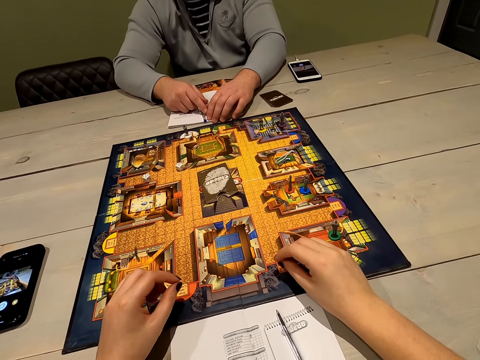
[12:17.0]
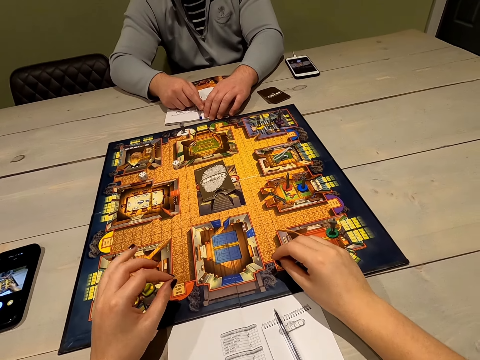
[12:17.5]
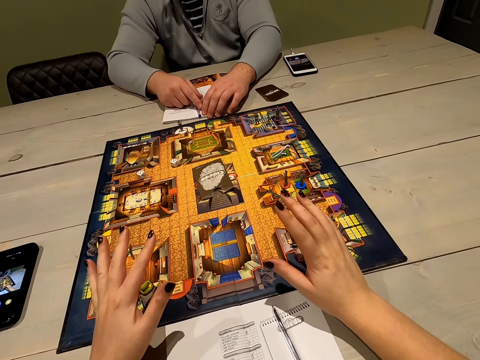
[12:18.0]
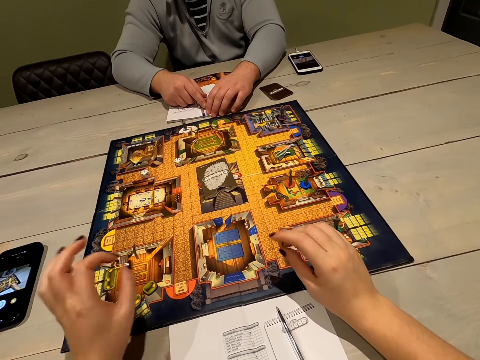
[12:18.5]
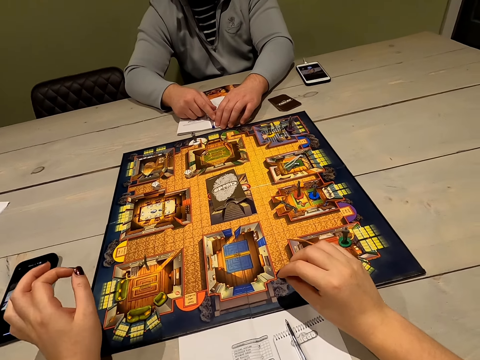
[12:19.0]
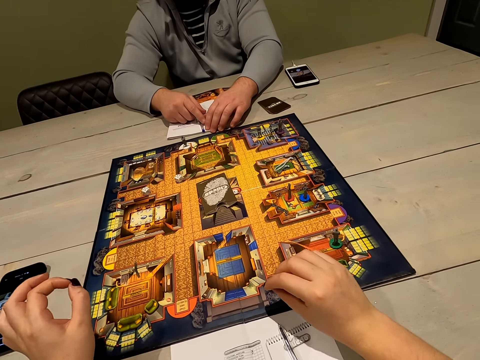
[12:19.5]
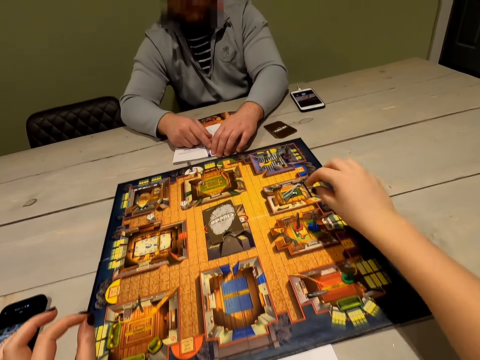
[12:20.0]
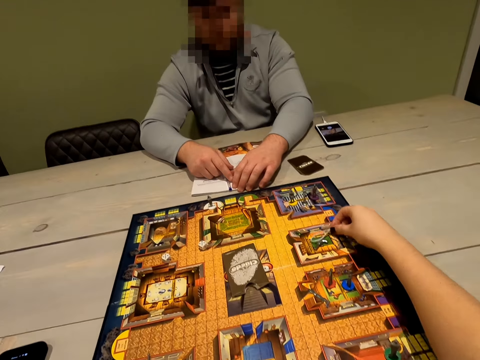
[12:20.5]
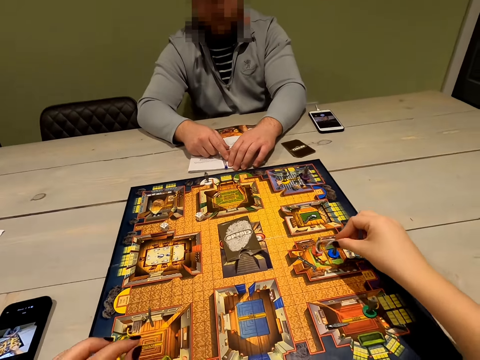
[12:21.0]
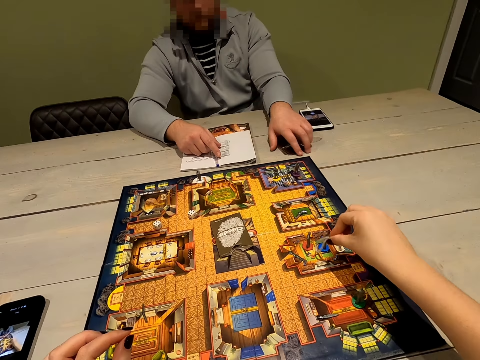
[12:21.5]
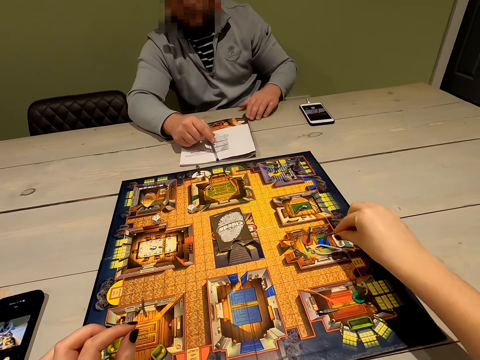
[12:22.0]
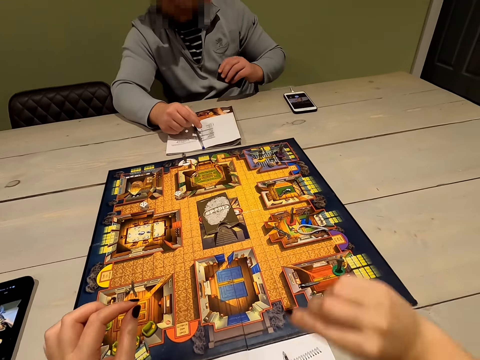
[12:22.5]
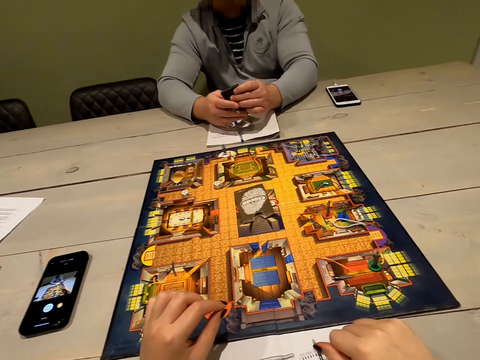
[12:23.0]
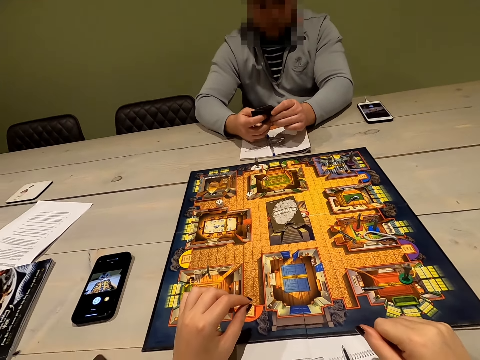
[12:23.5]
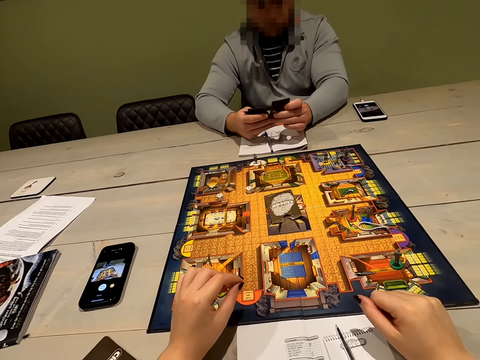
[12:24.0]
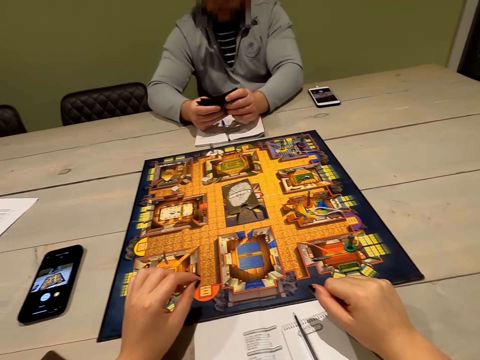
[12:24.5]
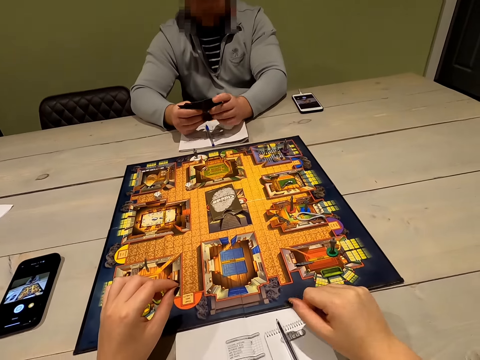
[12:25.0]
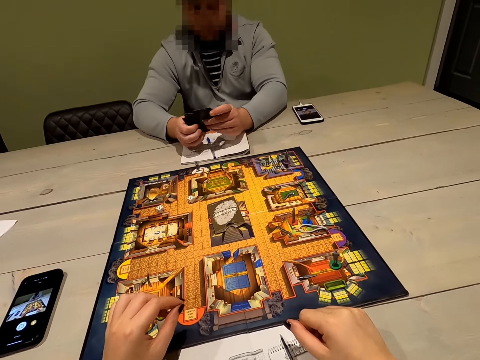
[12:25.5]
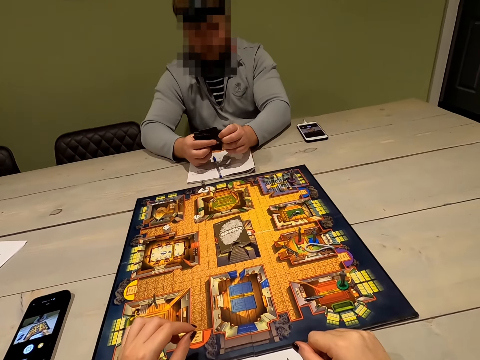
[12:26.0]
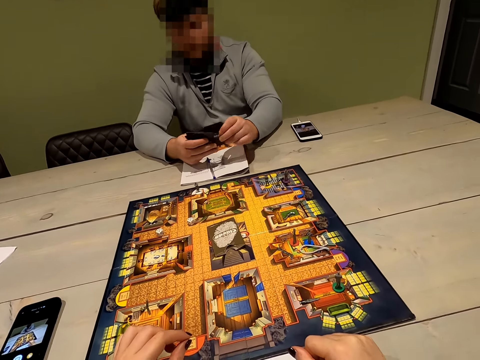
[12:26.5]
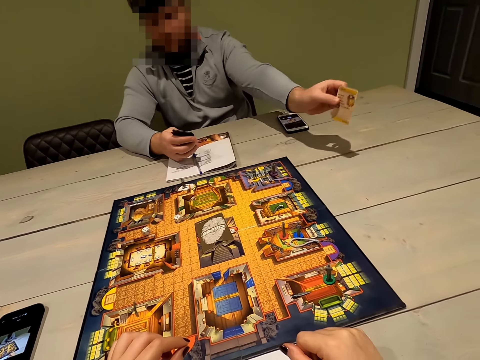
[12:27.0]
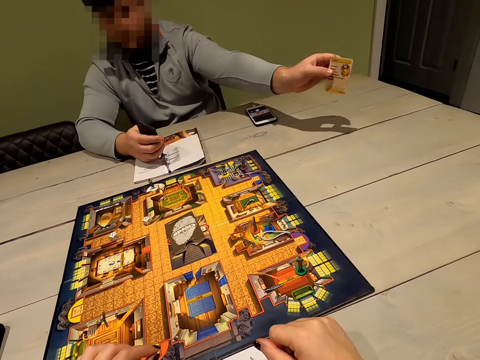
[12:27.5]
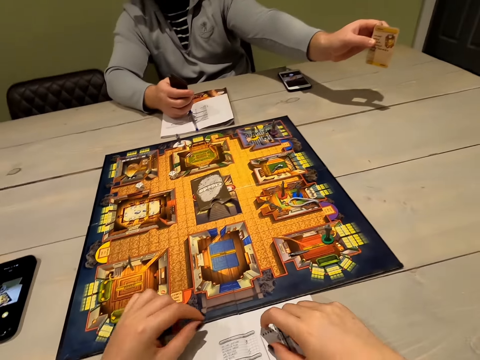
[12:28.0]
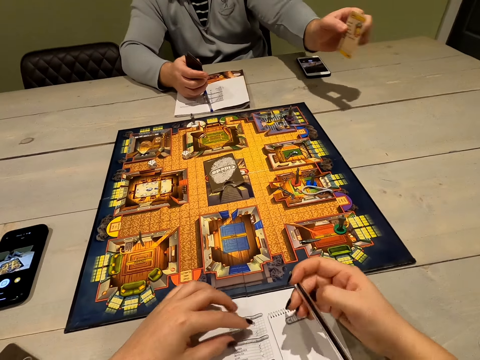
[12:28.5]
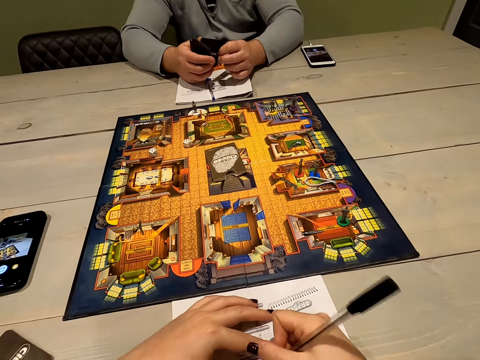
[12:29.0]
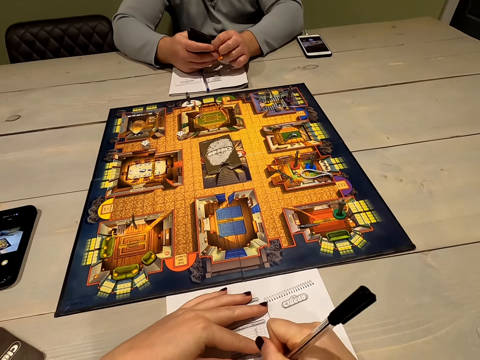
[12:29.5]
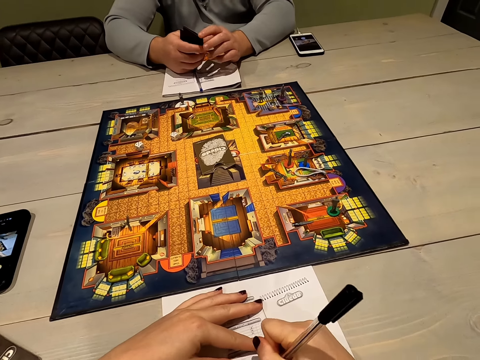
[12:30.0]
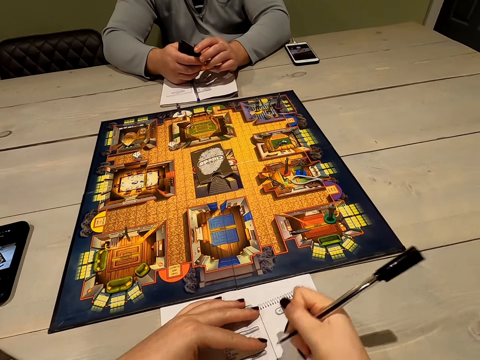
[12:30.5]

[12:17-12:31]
The camera wearer shows hand gestures. They move a chessman. A person picks up his cards on the table. The person holds up a card. The camera wearer writes on a book with a pen.

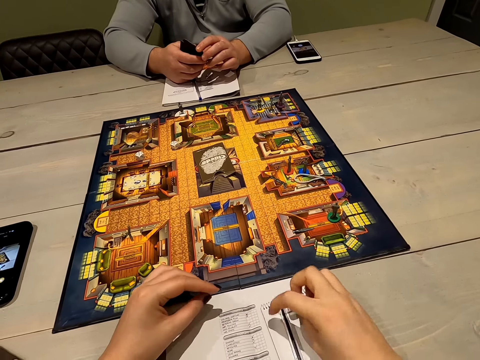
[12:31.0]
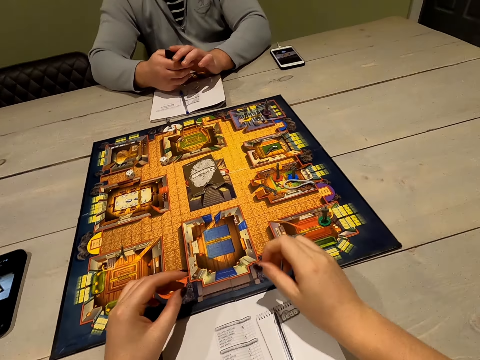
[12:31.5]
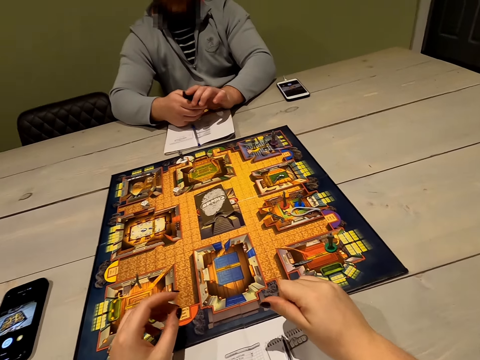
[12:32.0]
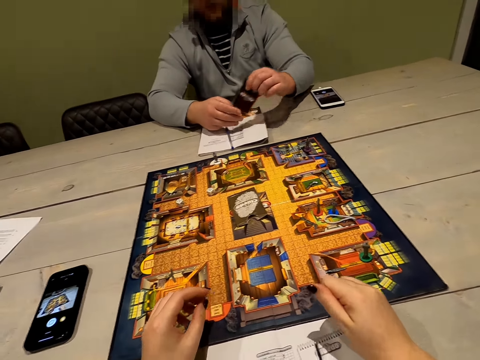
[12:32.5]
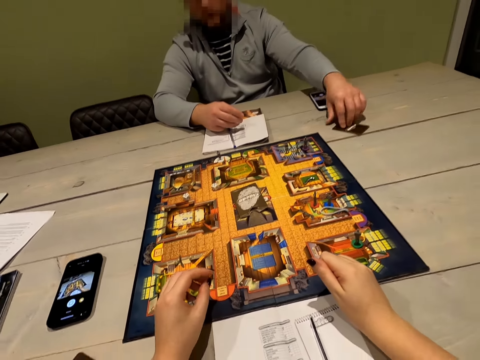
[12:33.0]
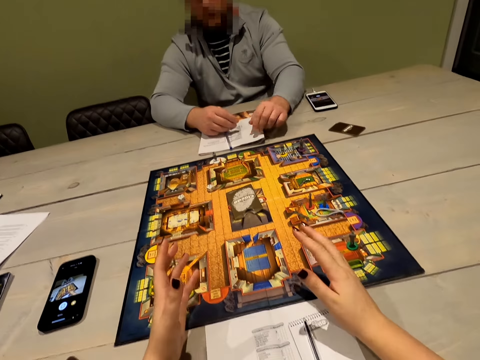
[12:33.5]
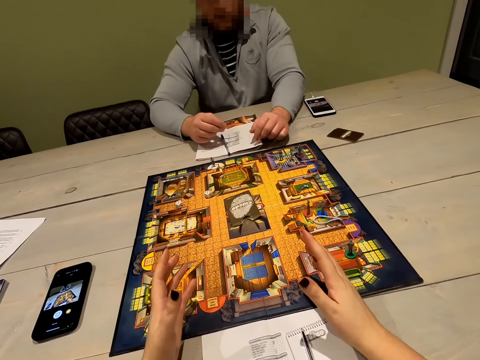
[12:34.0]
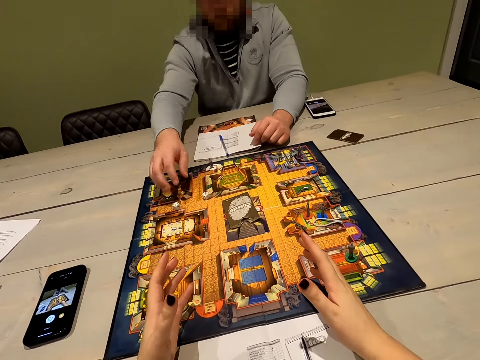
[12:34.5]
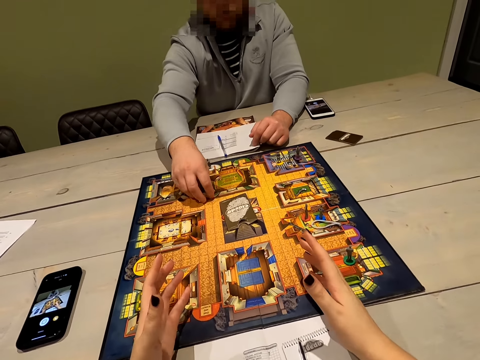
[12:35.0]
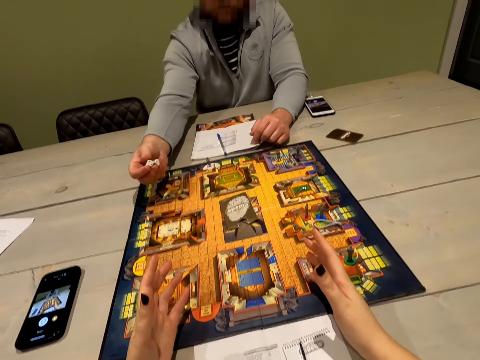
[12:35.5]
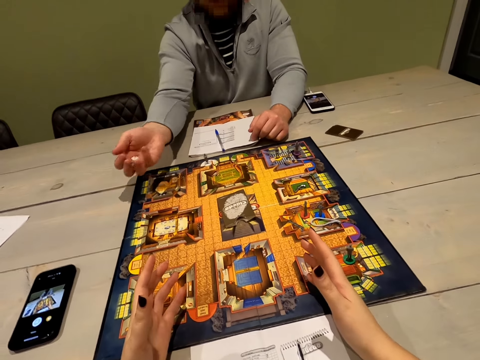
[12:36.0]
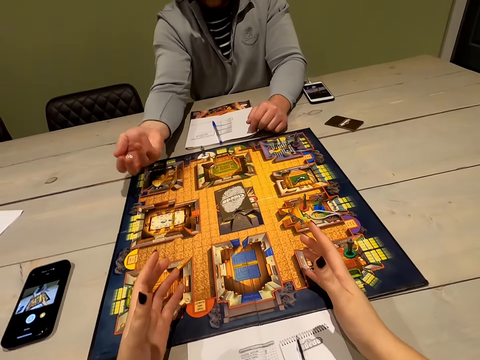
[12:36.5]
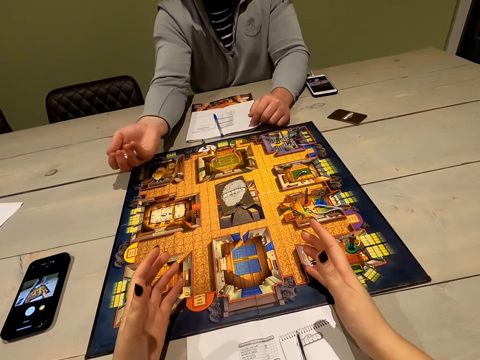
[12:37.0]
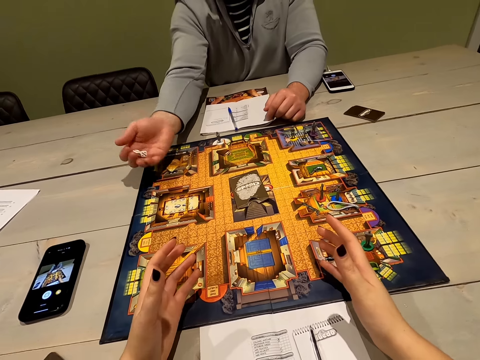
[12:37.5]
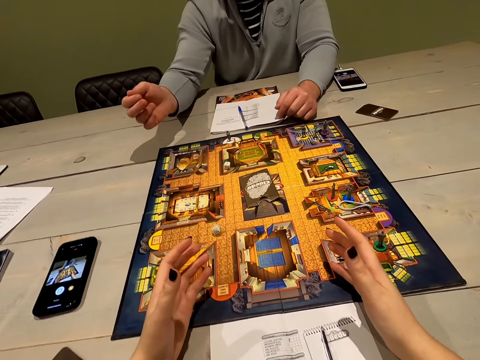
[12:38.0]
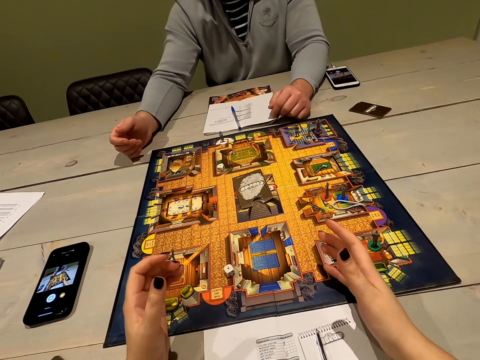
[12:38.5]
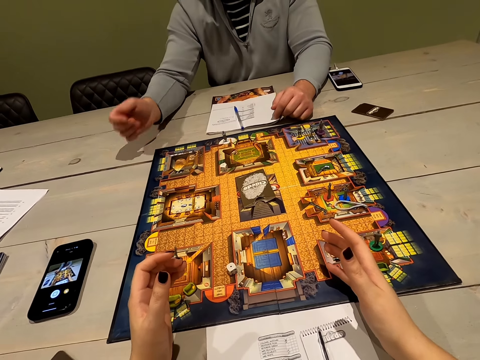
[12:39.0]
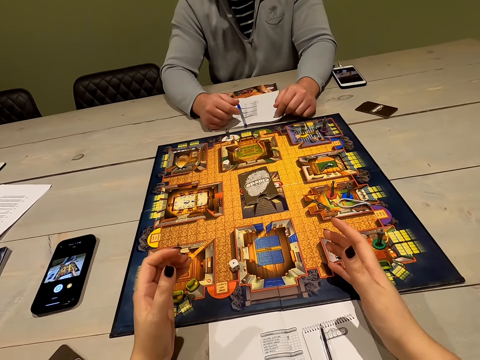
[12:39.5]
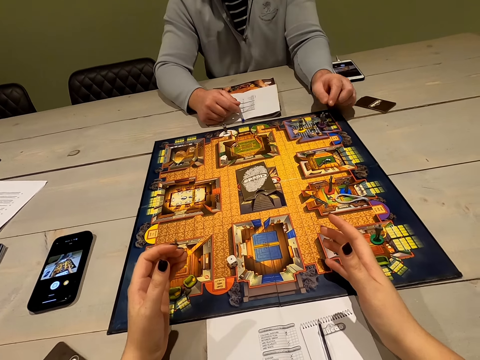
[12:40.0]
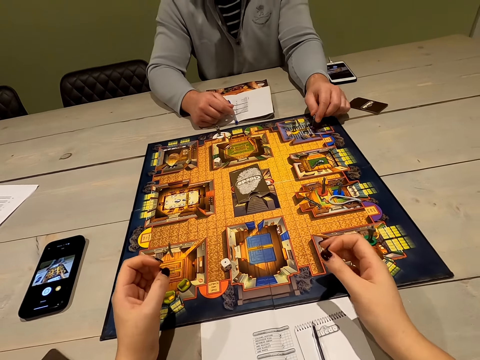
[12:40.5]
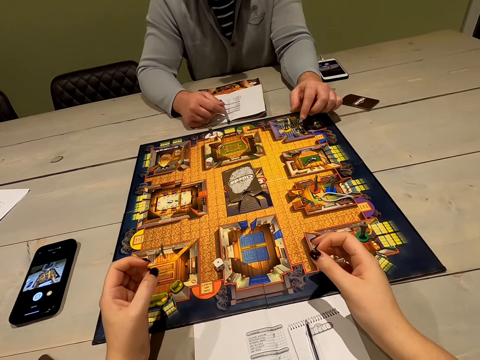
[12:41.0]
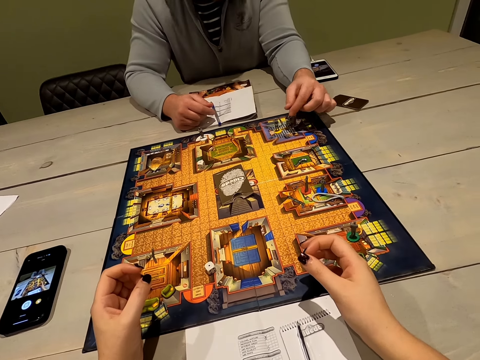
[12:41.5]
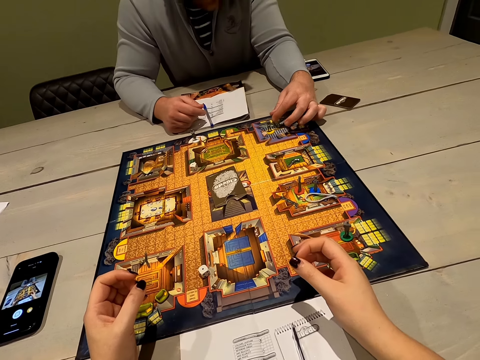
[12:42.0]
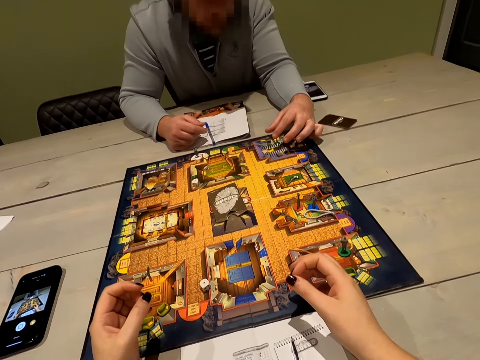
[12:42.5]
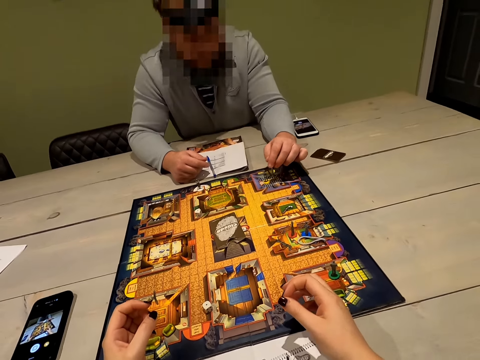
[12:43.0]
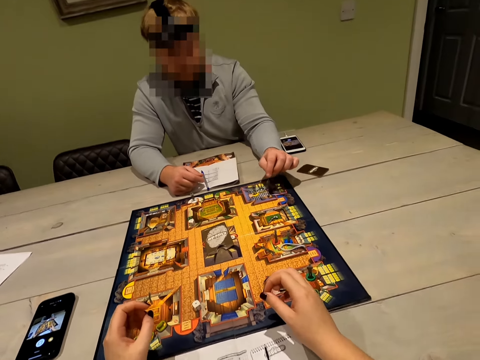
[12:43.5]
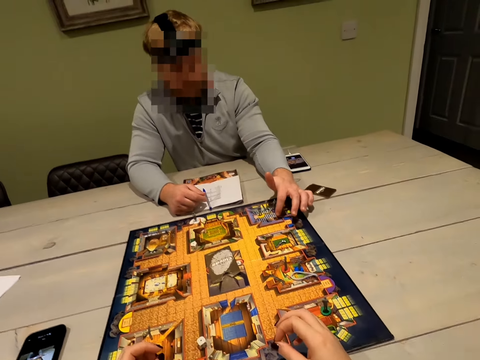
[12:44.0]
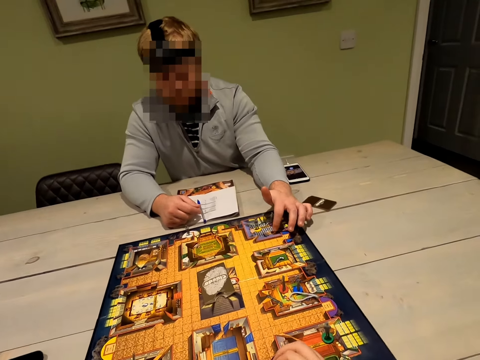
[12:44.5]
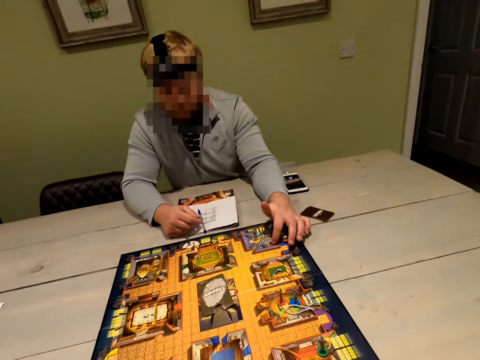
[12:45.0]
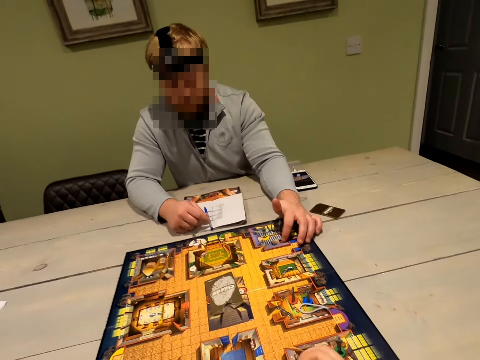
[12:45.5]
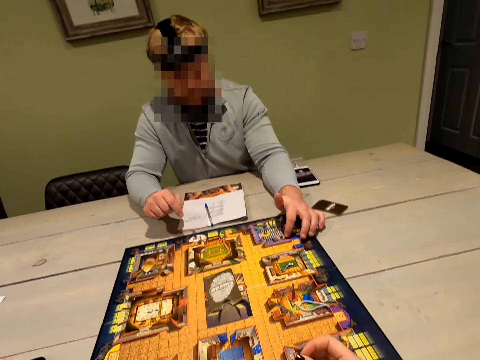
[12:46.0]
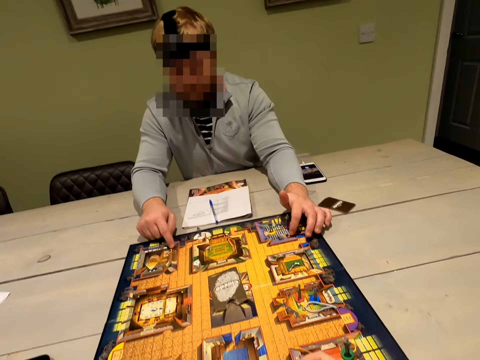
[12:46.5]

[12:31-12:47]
The camera wearer puts the pen down. A person puts the cards down. The person picks up dice on the board game. The camera wearer rolls the dice. The person shakes the dice in his hand and drops the dice on the board game. The person points at the chessboard. The person moves a pawn piece on the board game.
